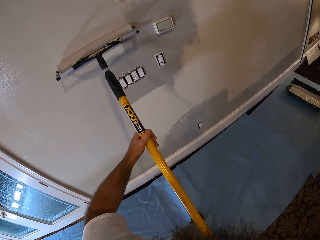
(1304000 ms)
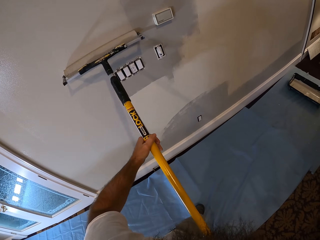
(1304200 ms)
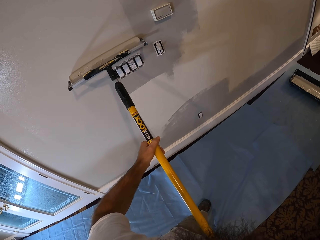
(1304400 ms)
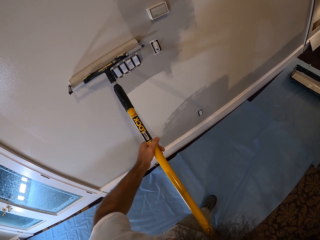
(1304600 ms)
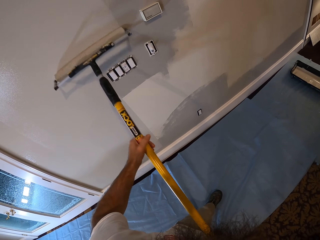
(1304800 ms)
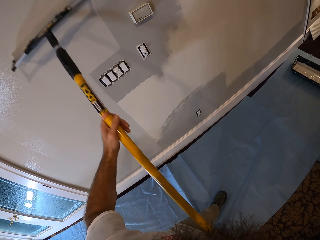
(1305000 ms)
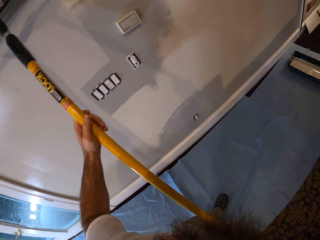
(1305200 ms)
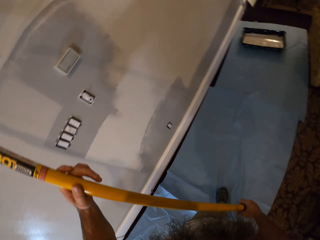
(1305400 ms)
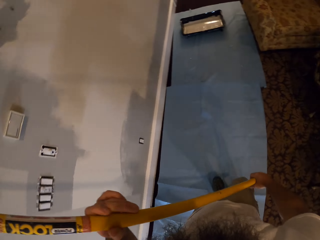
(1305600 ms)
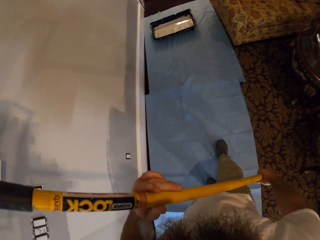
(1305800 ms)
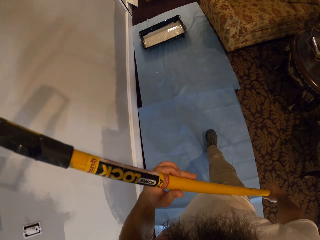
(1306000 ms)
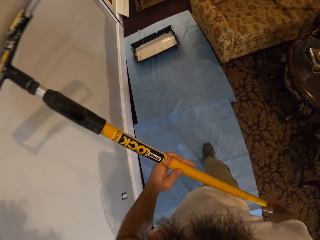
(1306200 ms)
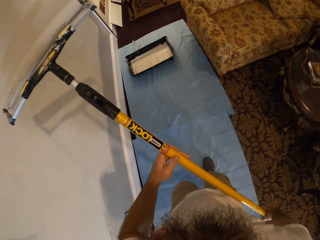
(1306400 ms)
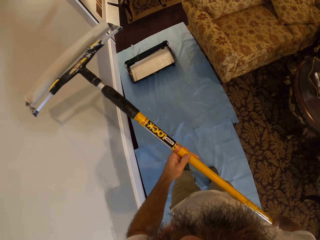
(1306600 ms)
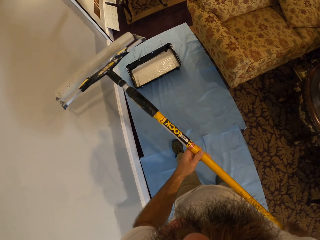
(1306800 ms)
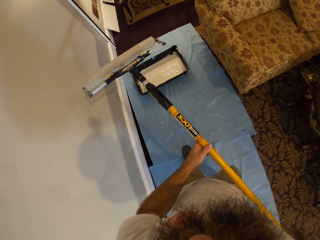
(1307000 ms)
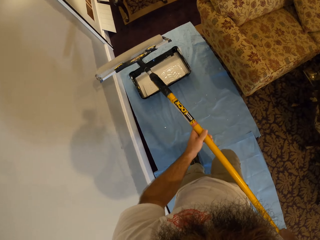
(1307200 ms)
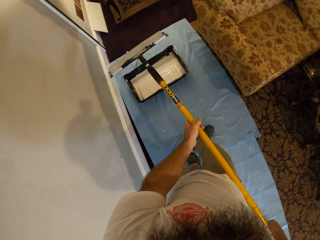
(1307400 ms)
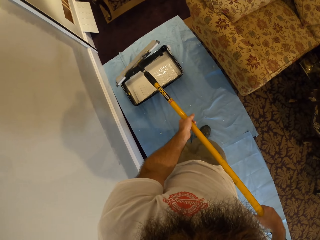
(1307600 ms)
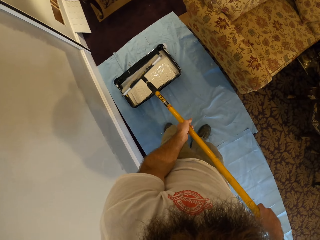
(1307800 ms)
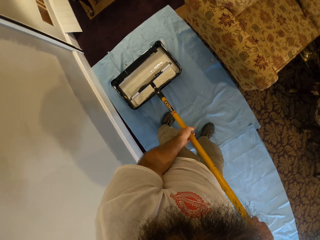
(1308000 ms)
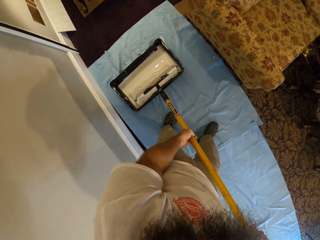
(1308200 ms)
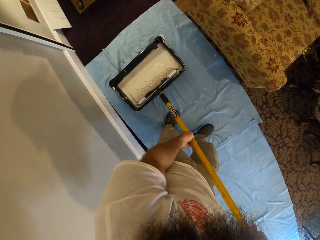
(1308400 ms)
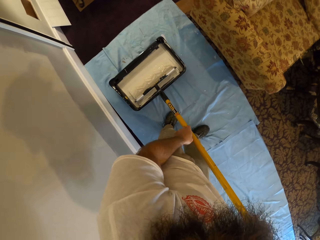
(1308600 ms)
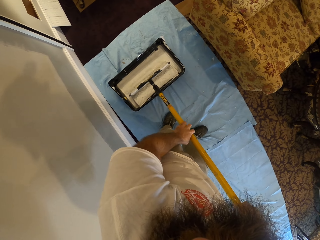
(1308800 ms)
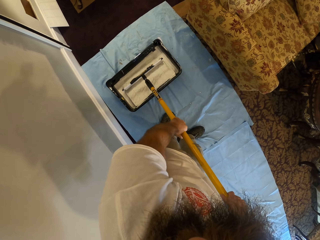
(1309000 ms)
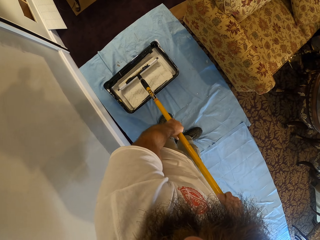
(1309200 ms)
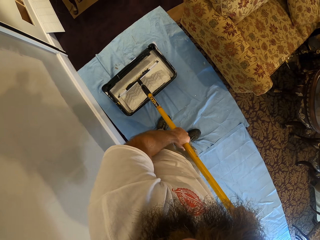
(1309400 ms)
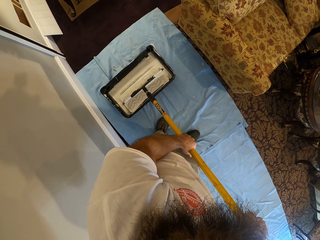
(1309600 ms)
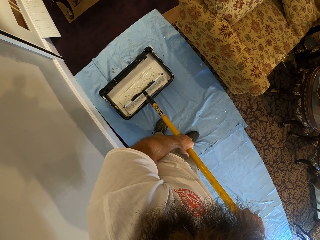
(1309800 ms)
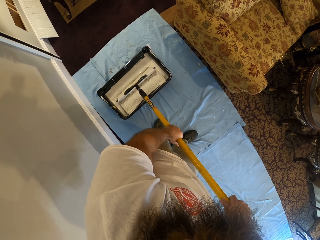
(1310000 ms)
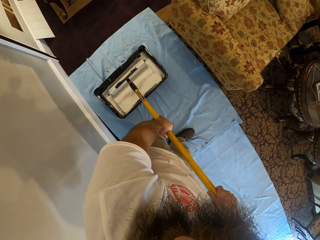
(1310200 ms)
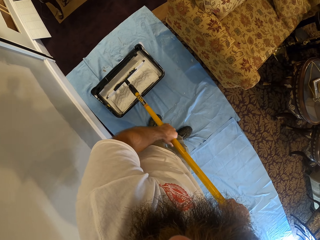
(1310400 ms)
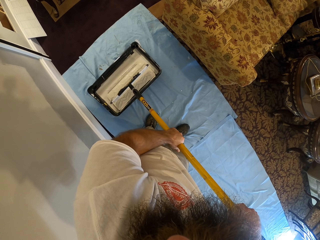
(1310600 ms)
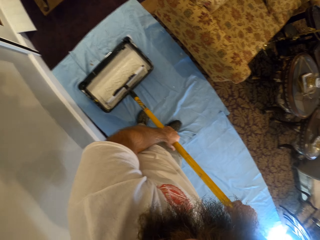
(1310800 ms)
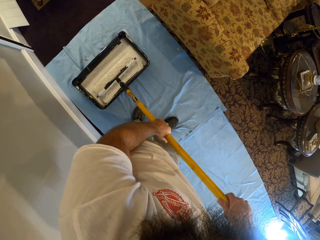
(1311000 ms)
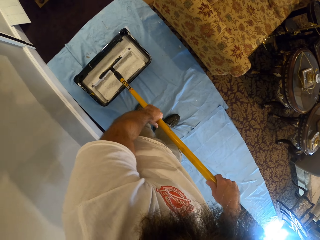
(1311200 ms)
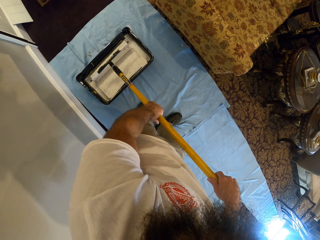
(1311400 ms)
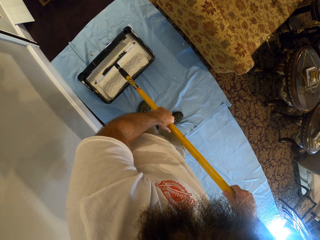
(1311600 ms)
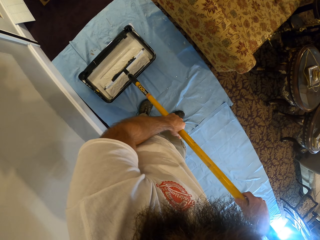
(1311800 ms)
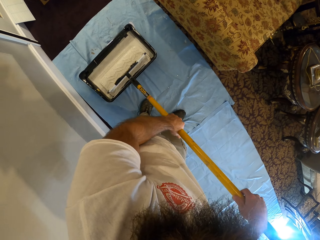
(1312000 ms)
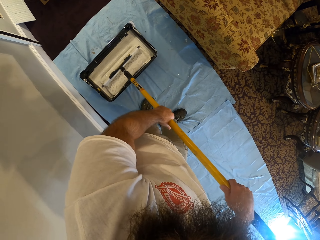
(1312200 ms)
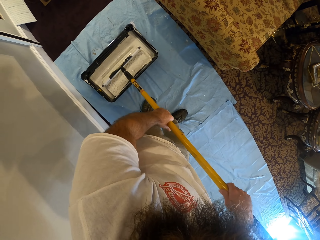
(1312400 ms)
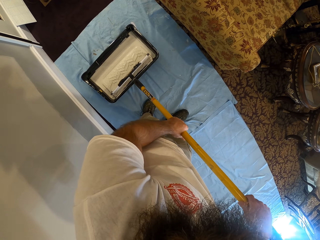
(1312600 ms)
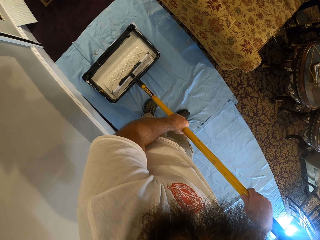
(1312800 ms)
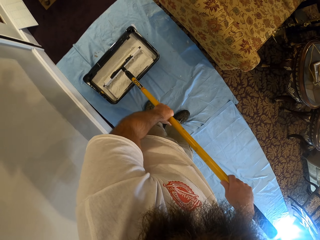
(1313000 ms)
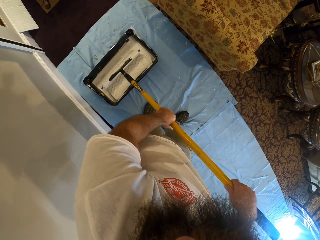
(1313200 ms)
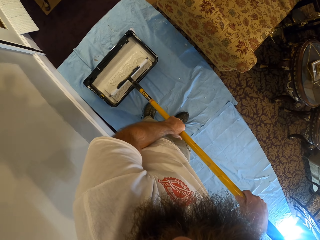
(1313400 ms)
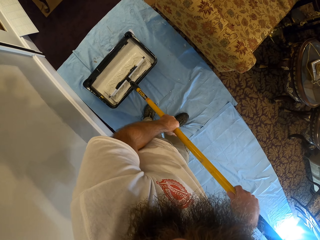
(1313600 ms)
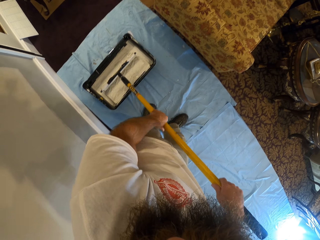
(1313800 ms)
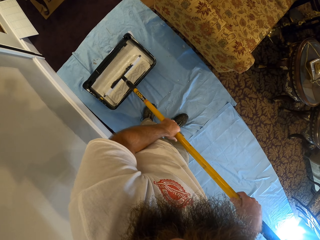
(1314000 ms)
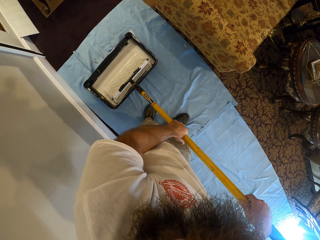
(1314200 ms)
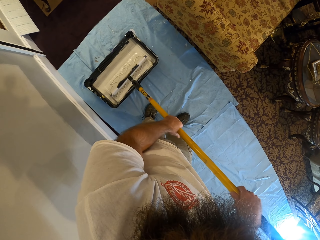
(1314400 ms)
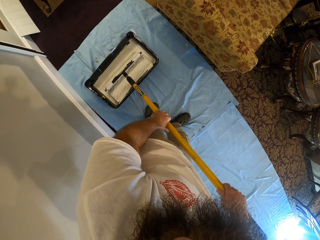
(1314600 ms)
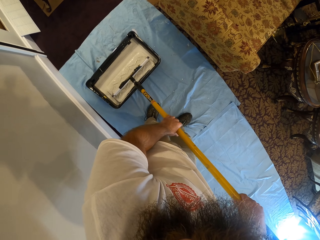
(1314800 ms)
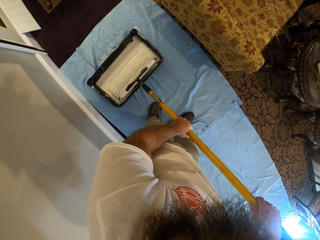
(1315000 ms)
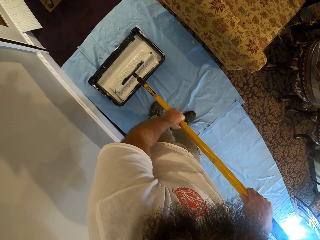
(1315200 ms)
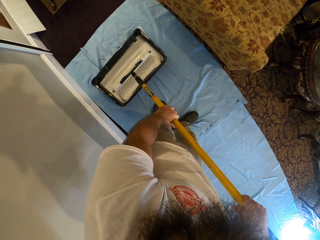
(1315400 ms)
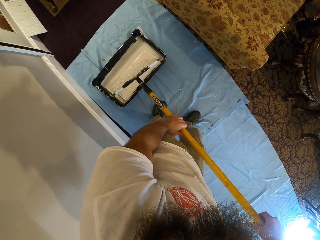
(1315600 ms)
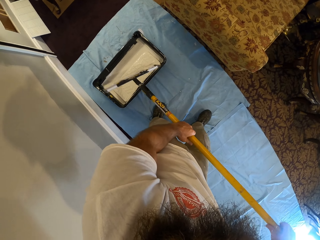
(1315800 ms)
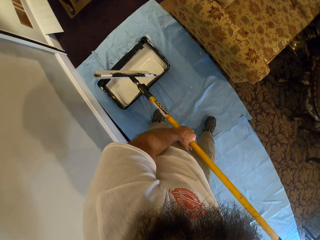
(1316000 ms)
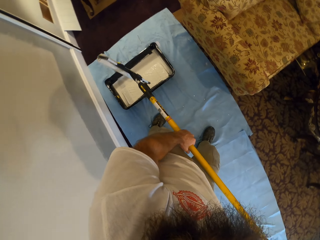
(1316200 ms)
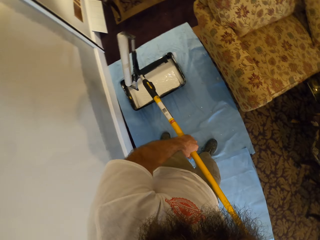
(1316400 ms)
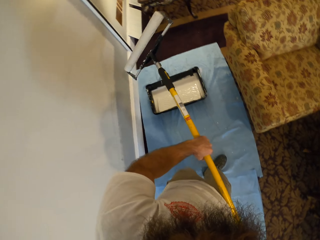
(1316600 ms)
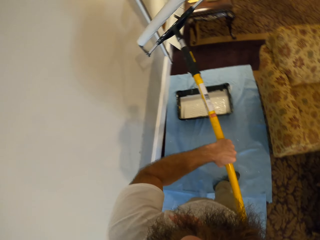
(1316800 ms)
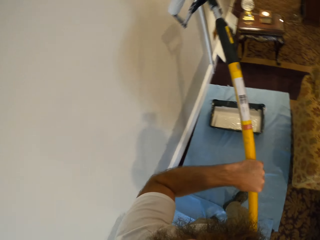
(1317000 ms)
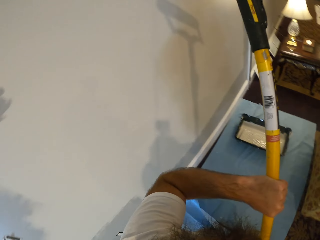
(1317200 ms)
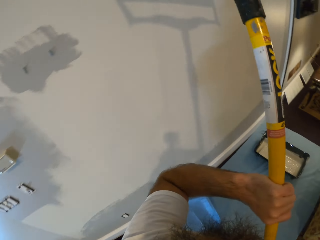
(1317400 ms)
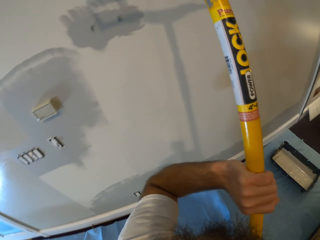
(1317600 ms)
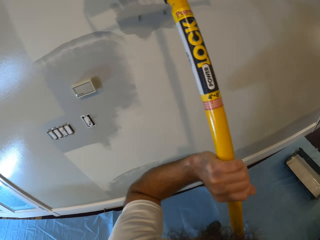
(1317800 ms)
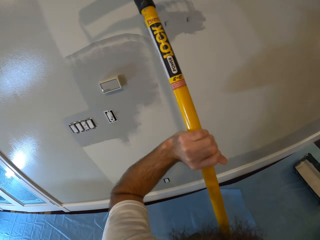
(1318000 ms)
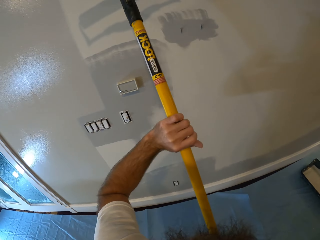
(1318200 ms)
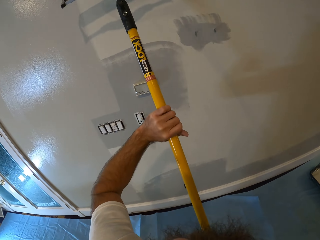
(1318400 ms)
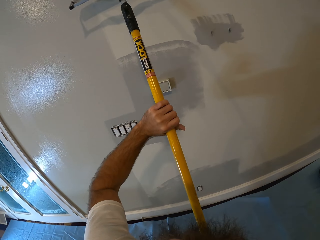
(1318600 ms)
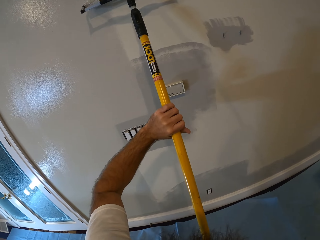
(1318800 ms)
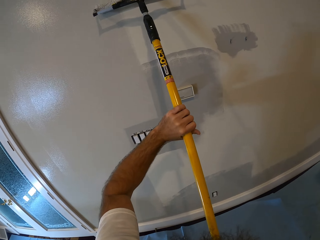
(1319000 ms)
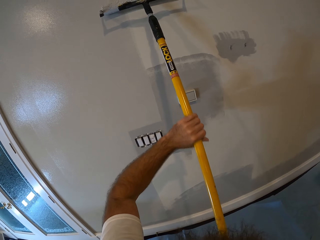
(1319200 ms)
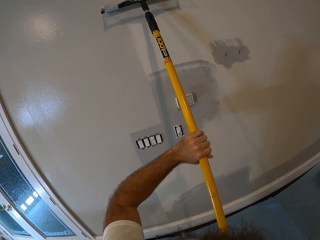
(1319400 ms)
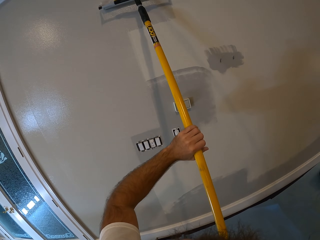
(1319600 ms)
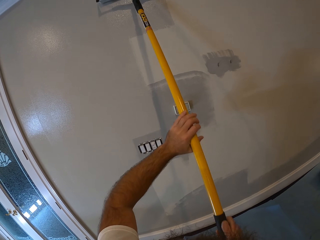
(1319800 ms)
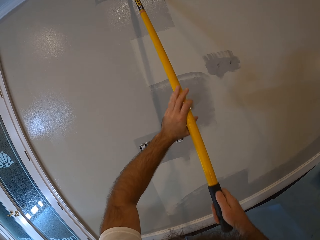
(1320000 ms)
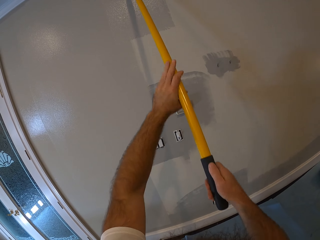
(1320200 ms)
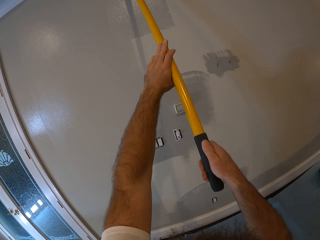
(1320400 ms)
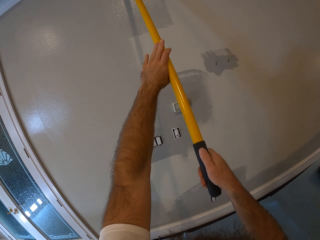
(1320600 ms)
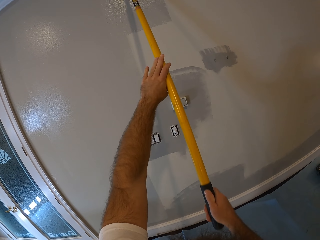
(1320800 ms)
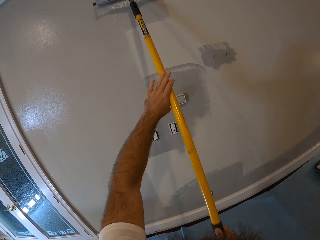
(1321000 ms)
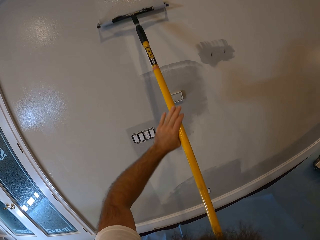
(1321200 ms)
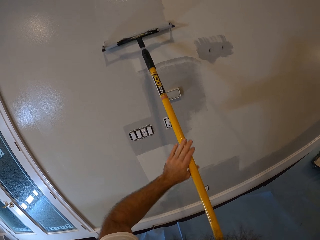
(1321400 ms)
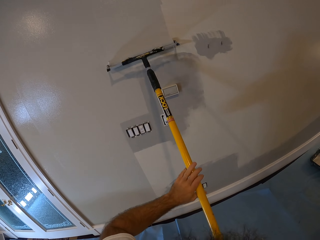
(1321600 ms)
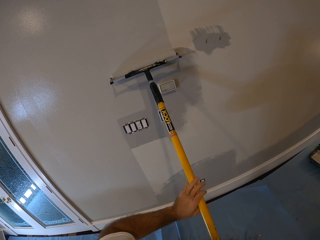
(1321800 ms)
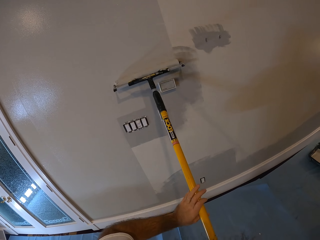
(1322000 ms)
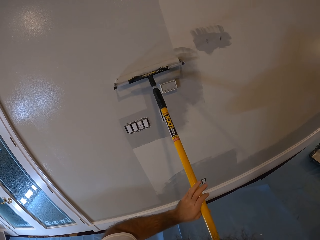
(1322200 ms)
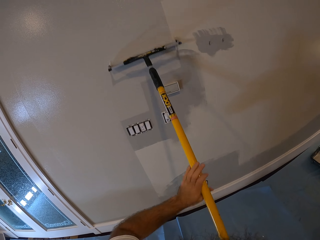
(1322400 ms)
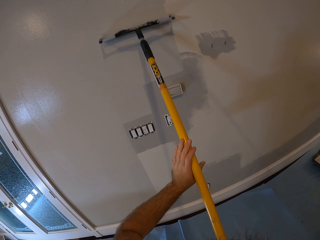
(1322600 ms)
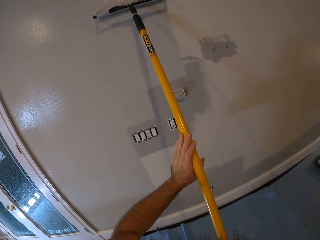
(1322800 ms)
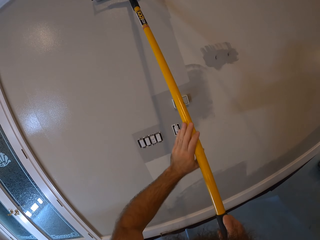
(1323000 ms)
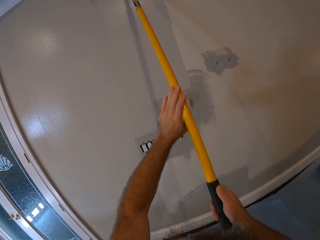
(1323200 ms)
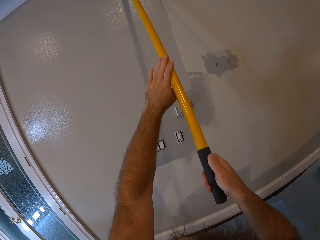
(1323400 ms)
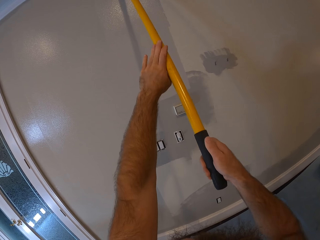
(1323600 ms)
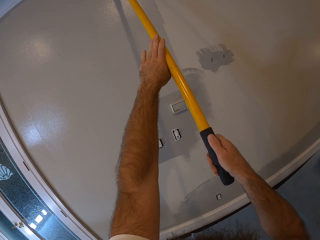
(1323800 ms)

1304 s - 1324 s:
The camera wearer moves to the paint tray. He rolls the paint roller in his hands in the bowl of paint. He lifts the paint roller. He paints the wall with the paint roller in both hands.

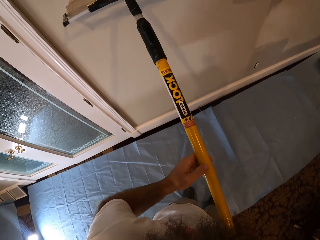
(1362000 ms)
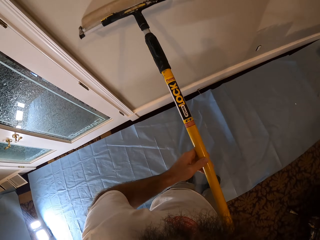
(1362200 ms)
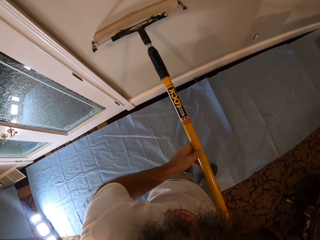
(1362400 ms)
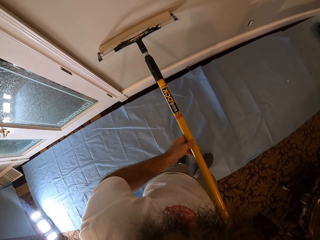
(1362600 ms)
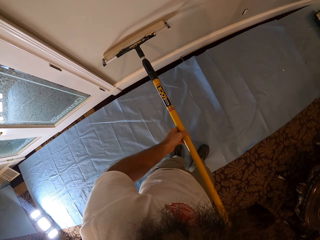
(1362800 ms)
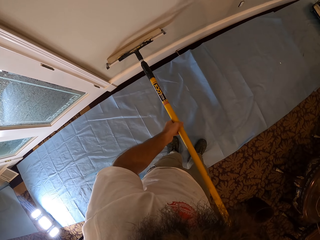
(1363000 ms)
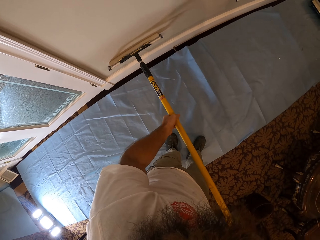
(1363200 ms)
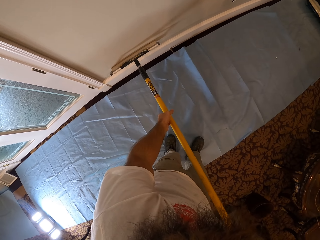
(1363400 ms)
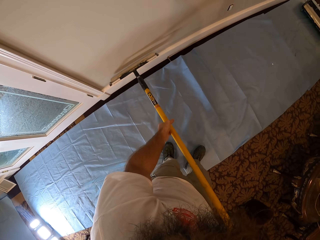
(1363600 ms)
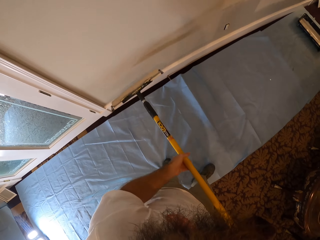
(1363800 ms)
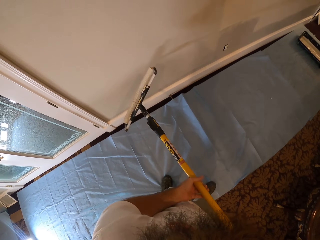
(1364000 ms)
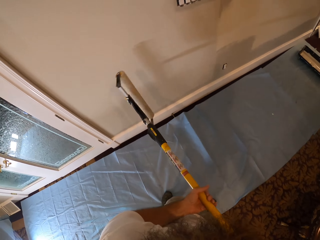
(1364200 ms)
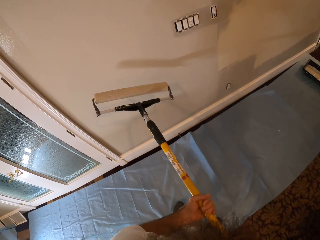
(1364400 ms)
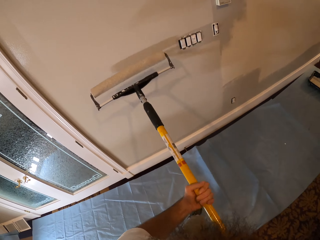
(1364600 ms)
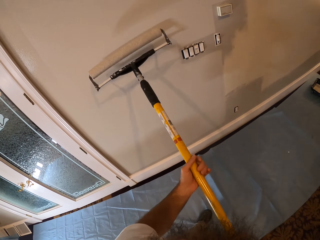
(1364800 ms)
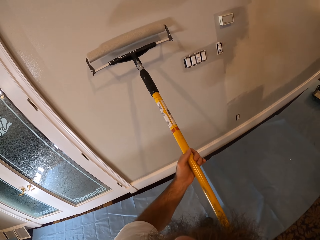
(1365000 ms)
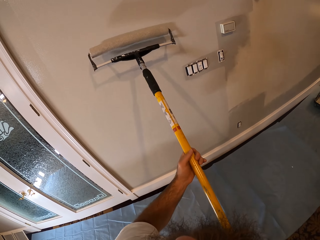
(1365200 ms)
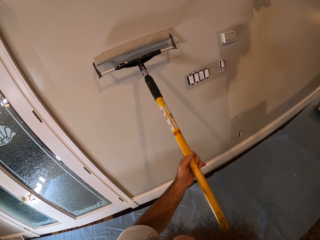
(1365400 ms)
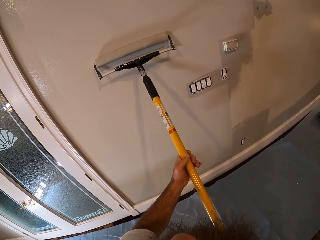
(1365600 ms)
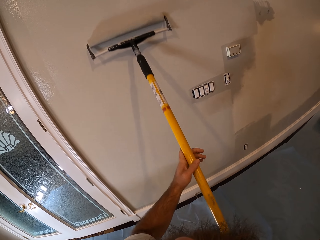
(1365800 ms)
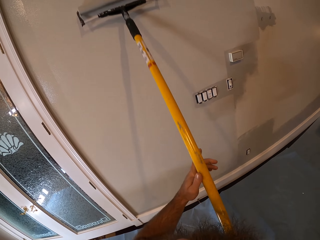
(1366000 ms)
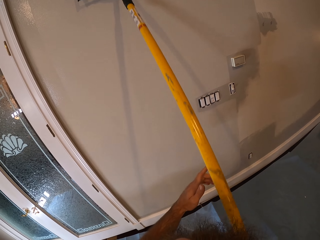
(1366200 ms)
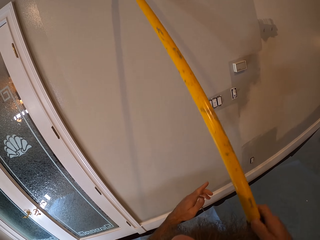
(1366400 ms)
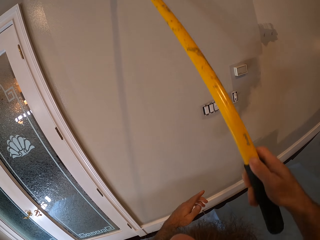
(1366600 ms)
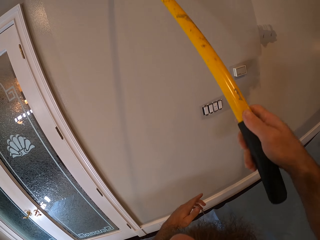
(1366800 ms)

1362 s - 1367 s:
The camera wearer turns the roller. They paint the wall with the roller. They paint the wall with the paint roller.
